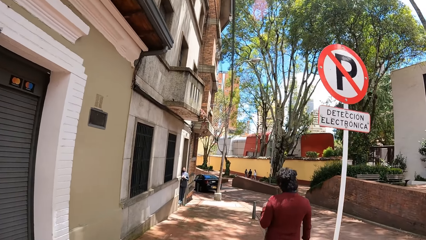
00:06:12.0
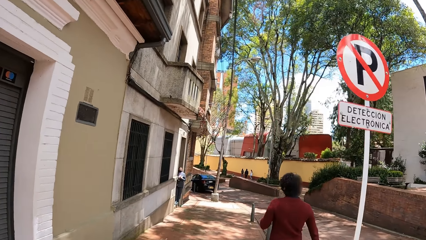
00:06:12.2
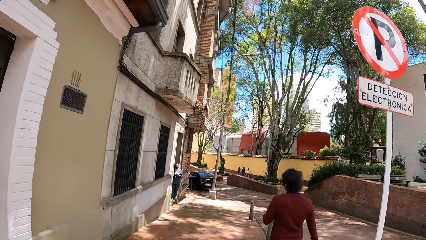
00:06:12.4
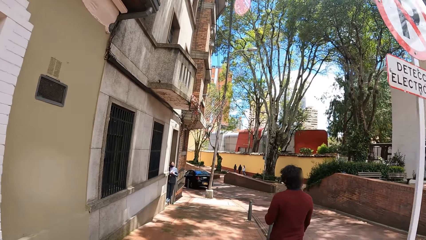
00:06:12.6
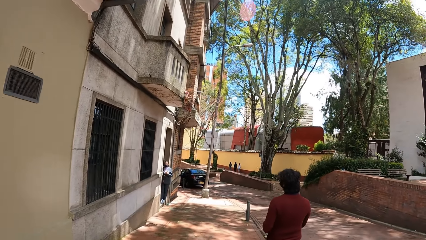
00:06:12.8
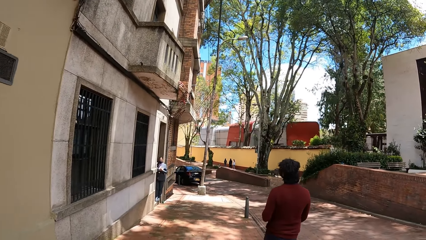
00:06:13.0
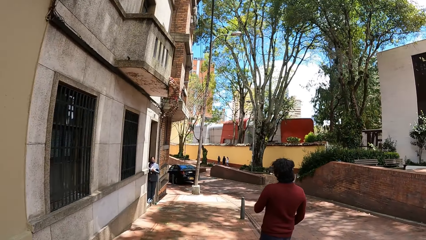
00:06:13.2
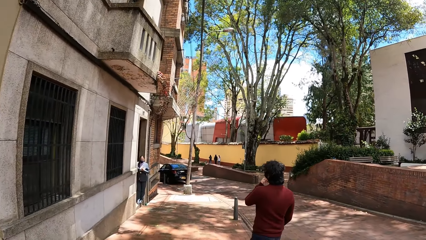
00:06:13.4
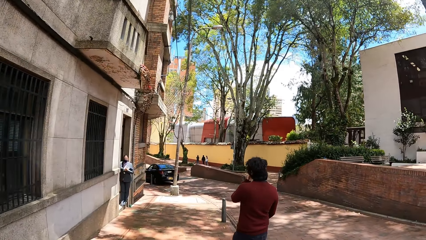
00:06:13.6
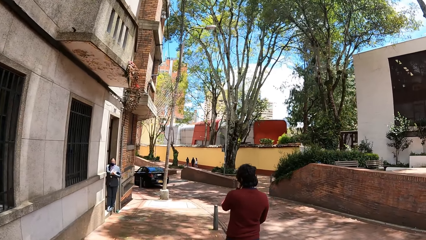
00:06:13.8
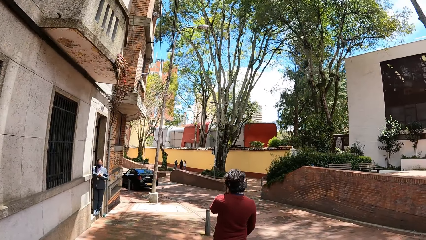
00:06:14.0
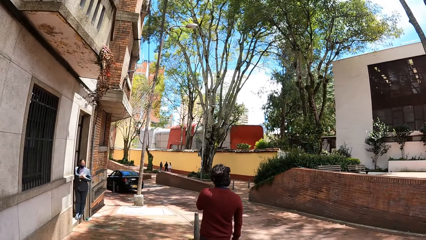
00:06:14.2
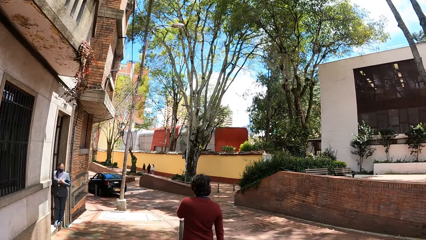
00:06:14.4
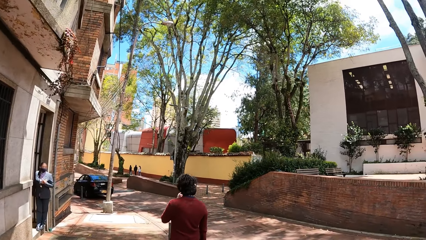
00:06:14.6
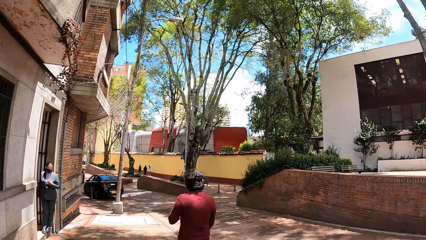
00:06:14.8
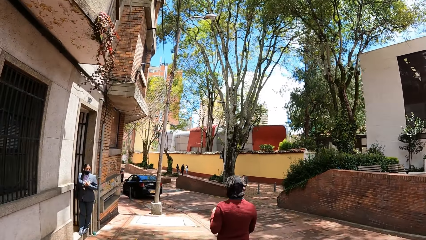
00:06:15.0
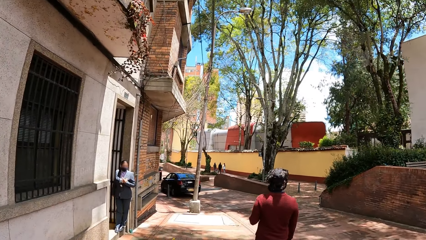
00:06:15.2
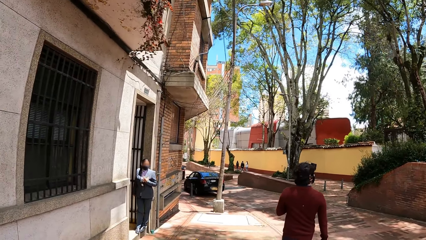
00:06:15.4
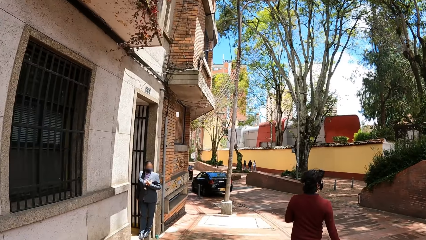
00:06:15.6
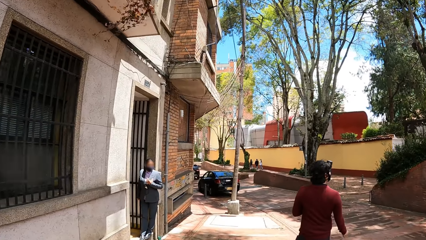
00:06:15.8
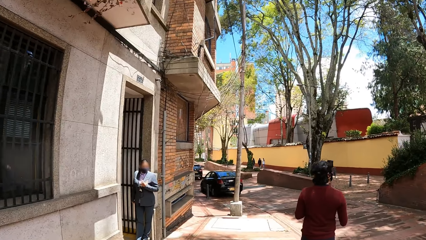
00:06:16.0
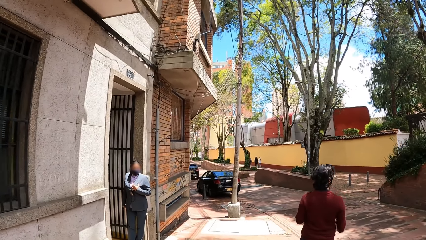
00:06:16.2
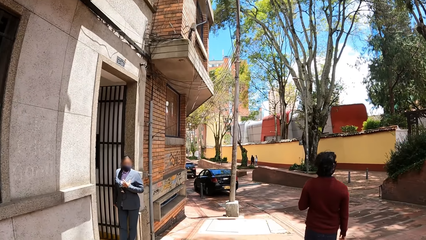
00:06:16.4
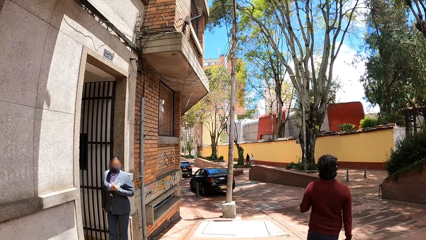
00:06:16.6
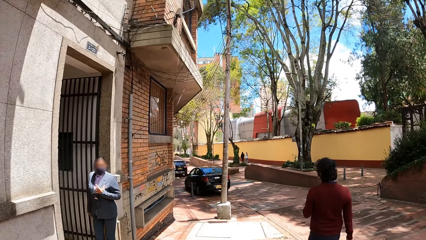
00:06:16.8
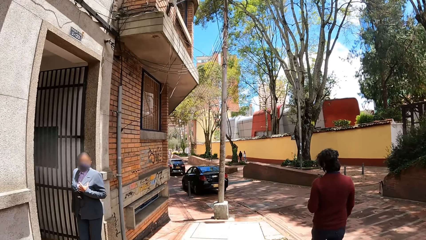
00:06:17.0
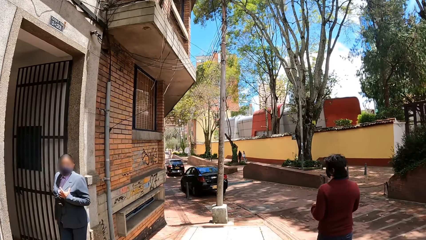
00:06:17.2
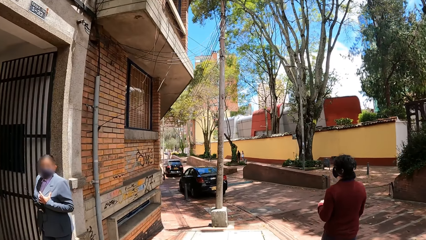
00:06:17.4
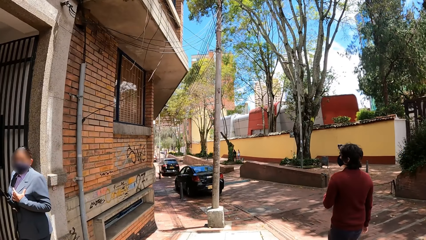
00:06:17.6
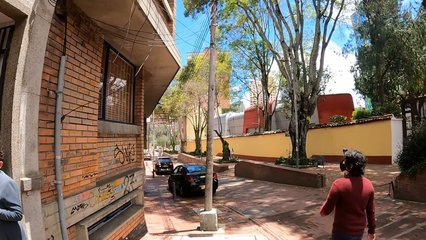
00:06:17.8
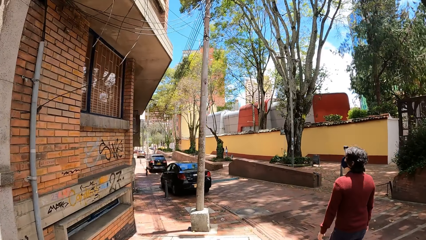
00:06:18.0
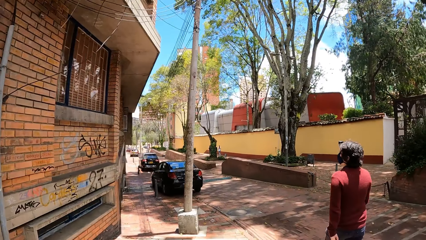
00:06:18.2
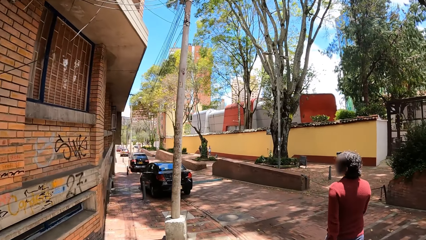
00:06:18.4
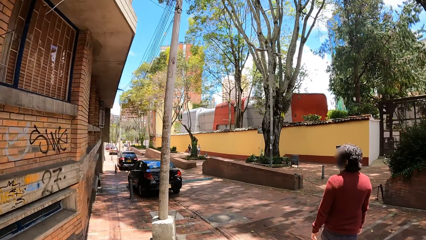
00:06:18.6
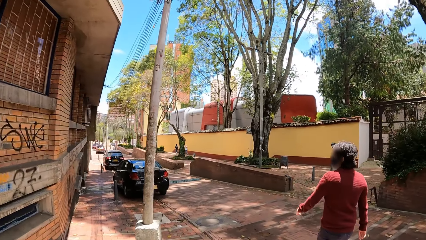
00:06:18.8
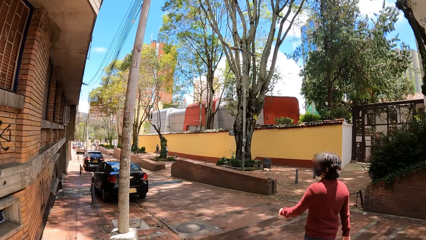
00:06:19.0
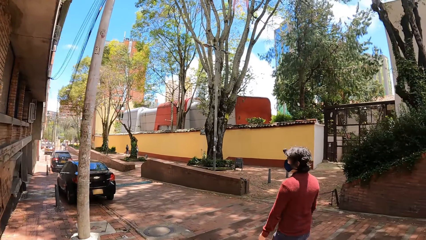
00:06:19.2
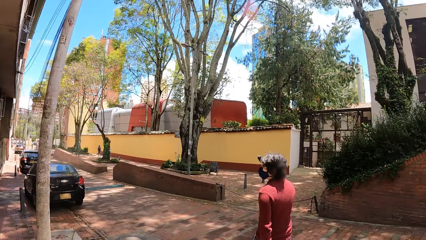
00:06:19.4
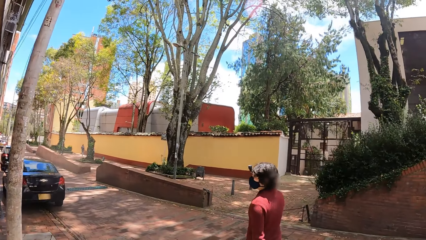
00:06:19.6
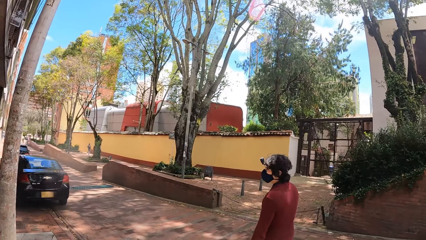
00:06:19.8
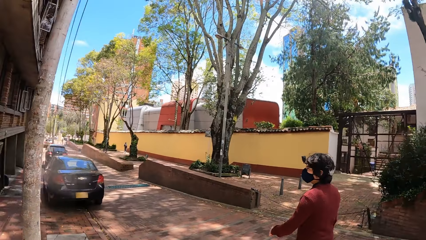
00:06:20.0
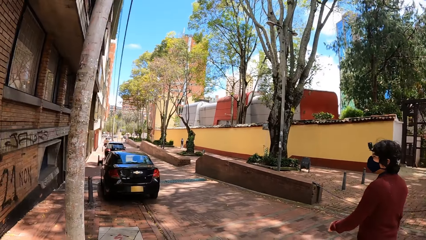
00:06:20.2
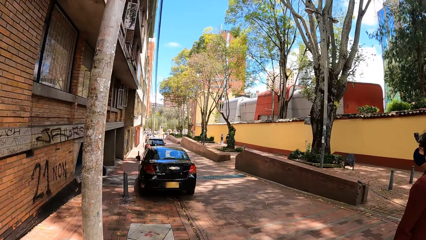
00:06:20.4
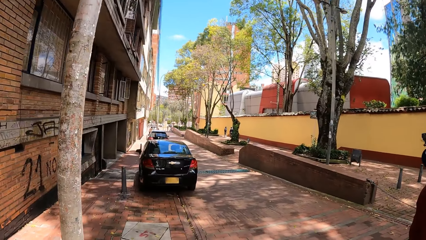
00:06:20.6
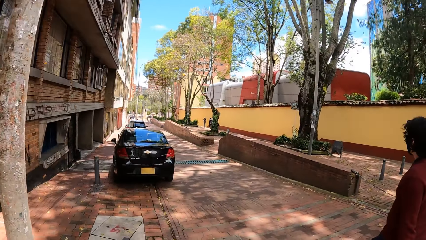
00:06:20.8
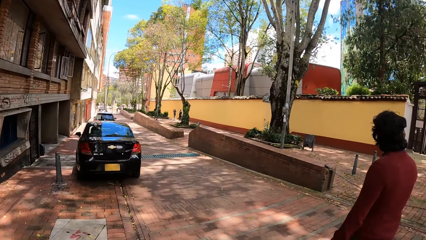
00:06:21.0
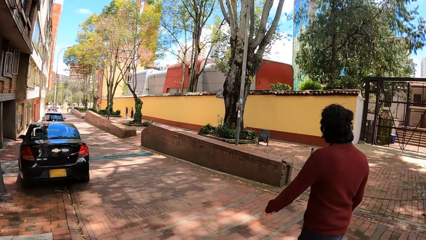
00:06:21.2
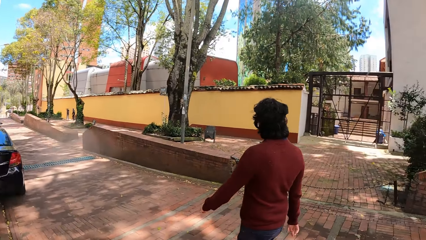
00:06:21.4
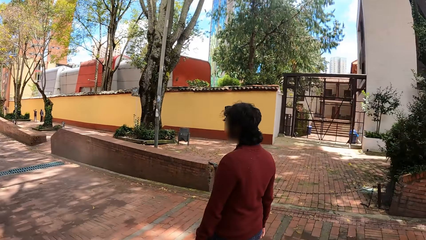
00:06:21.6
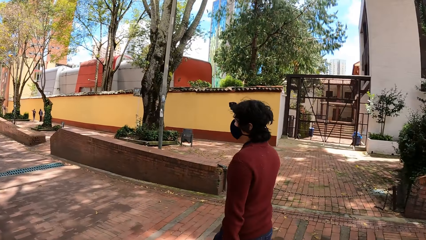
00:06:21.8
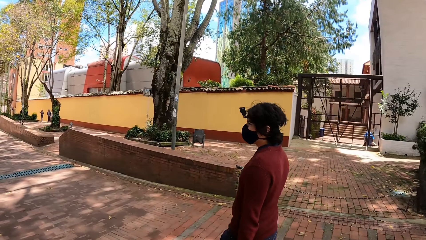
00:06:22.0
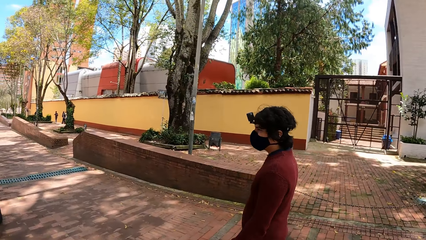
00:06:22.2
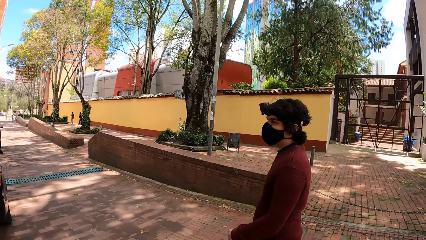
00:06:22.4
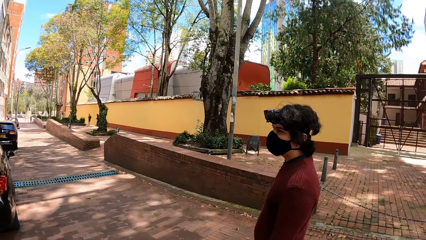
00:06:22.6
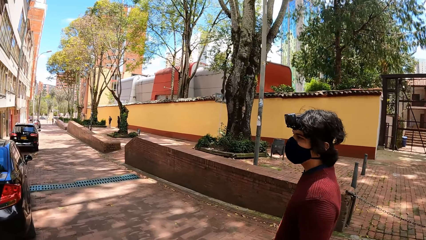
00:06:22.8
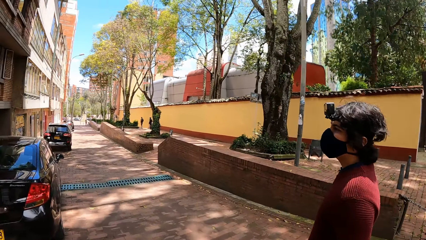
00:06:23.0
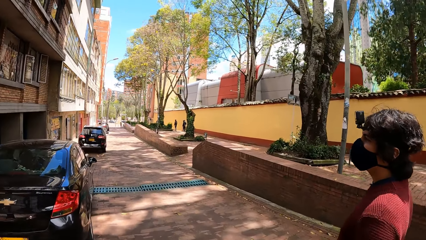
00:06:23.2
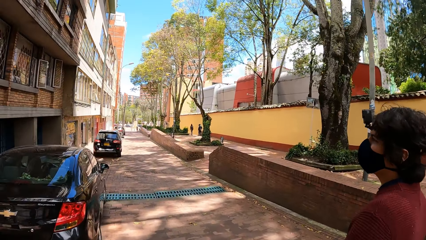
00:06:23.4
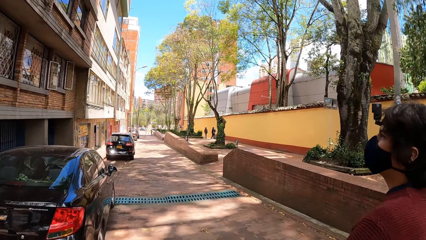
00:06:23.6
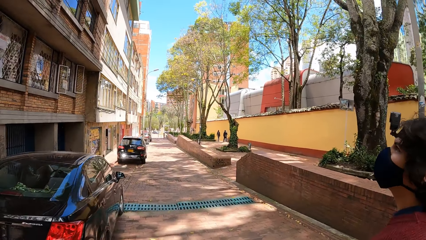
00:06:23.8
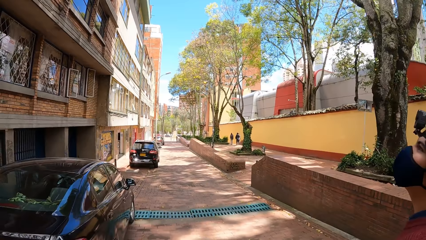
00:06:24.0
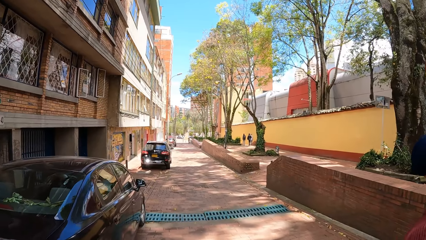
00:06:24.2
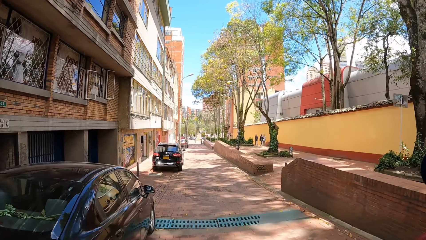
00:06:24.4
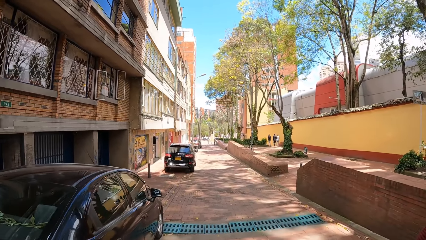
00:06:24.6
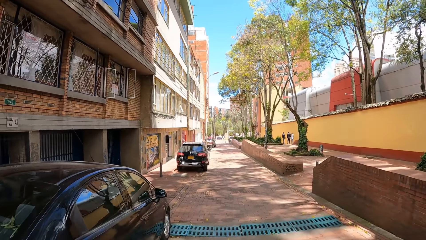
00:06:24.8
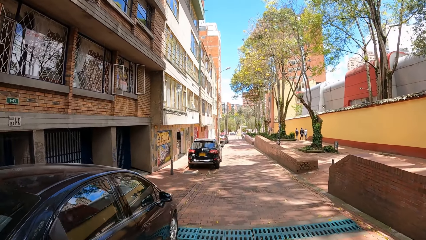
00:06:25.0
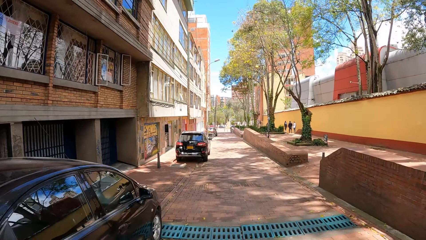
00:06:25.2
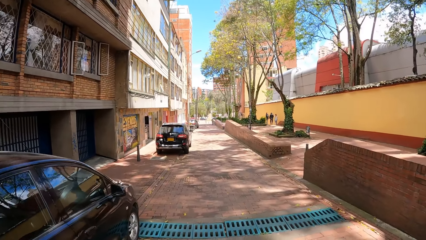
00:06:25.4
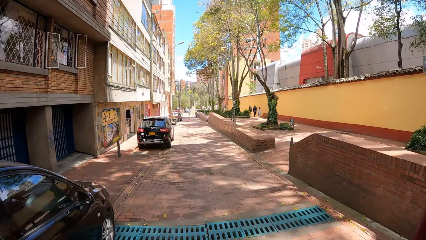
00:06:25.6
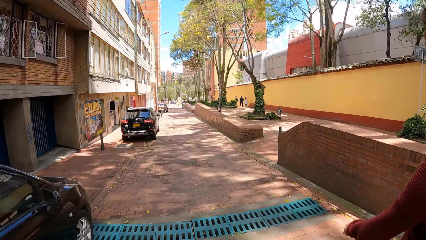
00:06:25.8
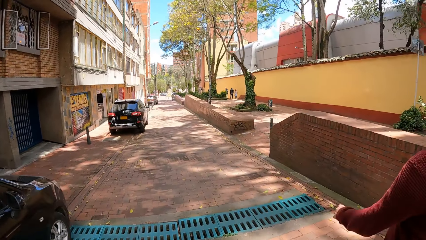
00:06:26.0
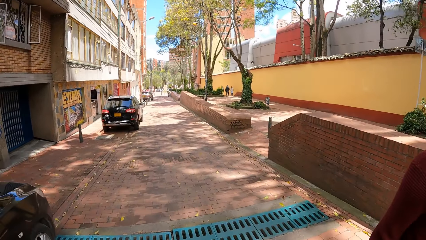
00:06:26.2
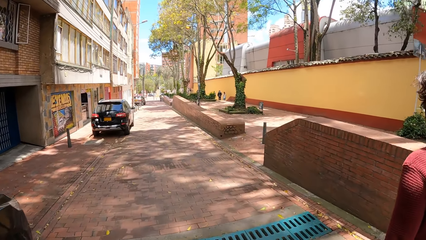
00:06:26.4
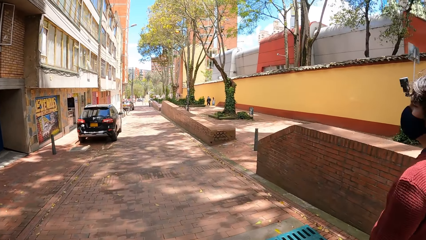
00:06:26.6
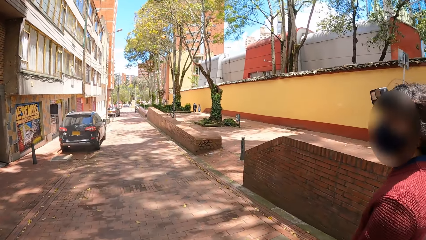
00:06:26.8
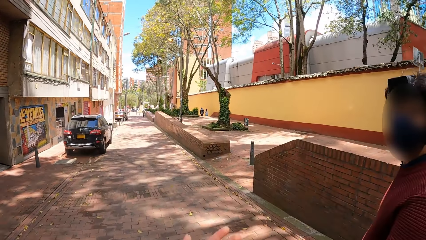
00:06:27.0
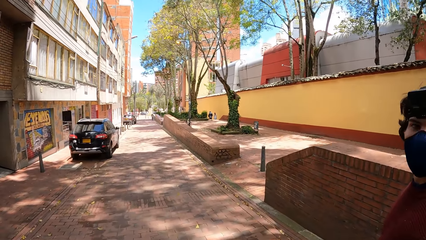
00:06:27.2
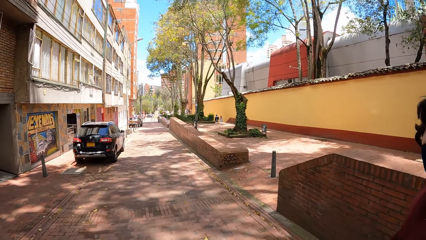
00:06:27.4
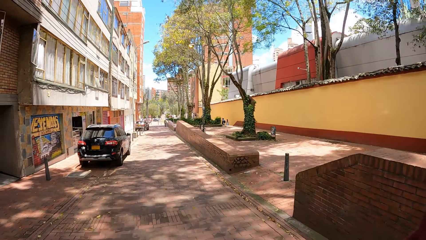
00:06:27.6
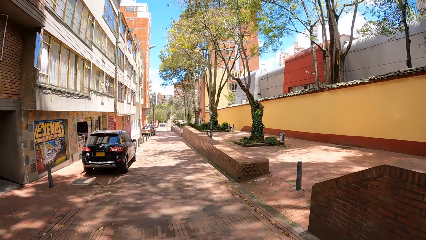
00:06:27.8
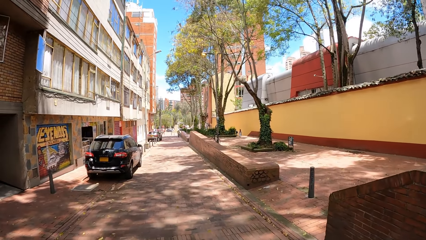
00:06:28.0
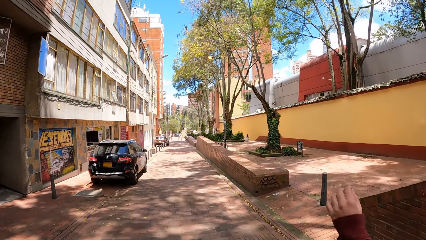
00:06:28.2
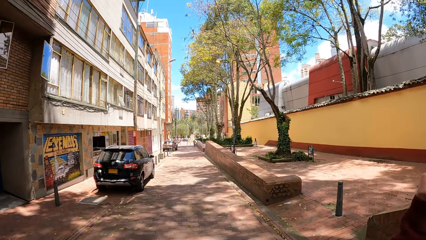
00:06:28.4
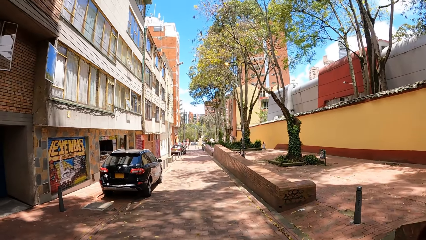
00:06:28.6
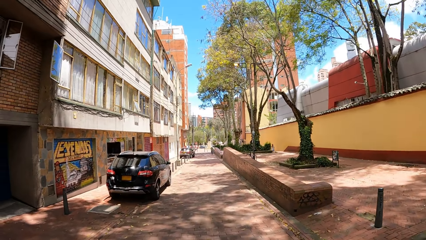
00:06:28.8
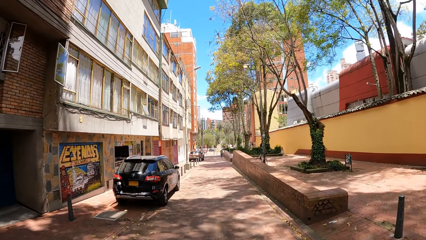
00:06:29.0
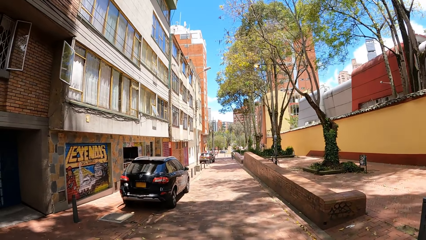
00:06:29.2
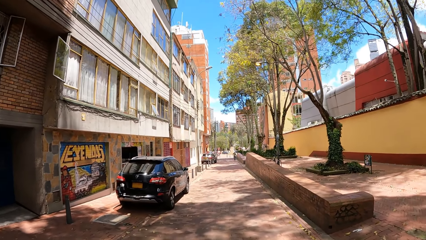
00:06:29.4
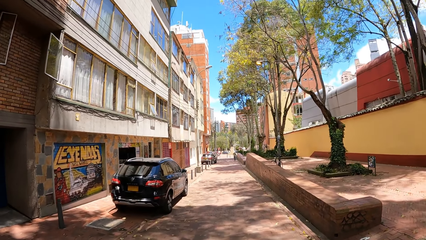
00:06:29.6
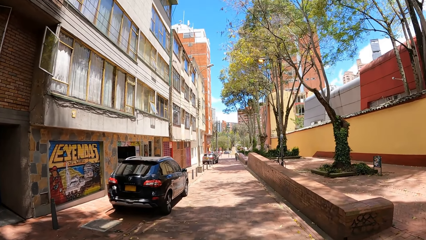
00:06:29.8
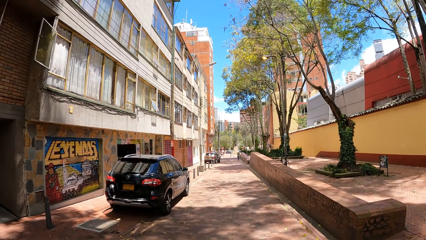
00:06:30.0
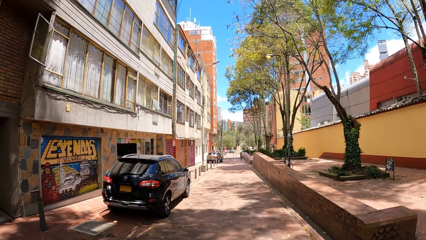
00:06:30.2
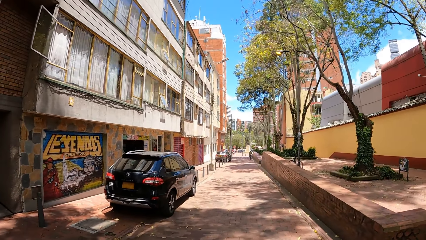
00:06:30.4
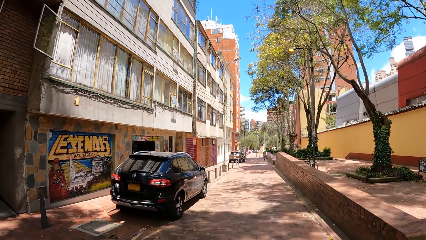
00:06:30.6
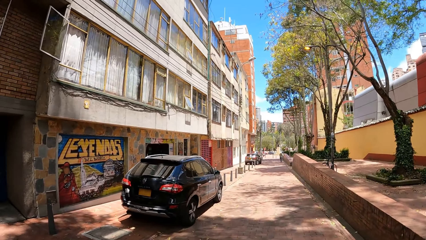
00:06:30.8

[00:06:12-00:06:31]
A woman stands by the entrance of a building. The camera wearer converses with a man. The man walks around the street.
